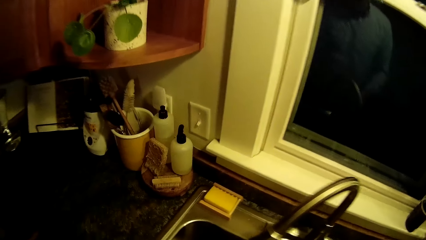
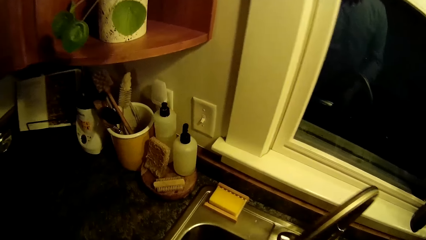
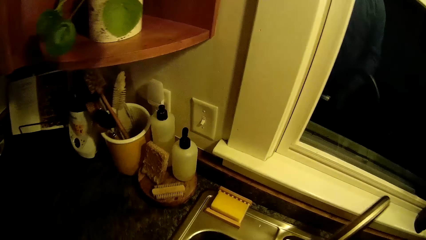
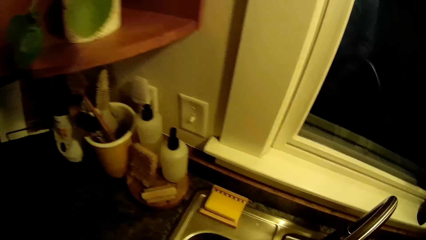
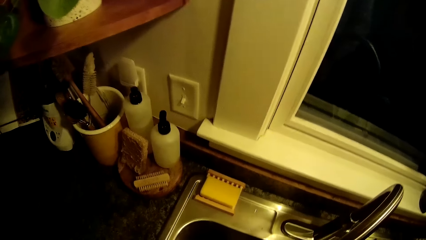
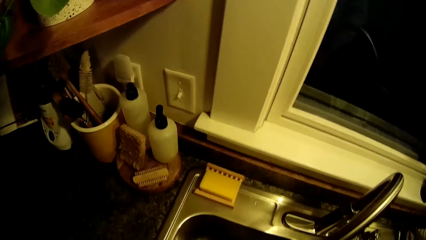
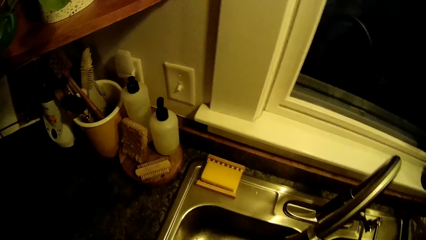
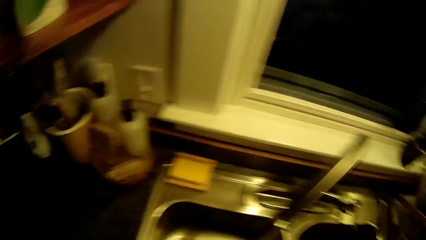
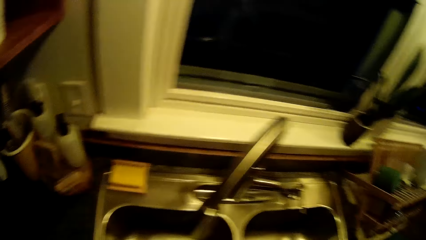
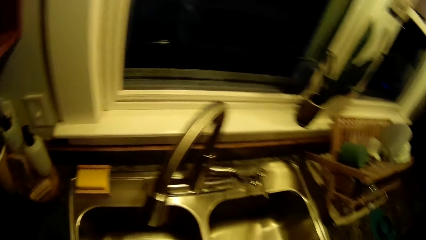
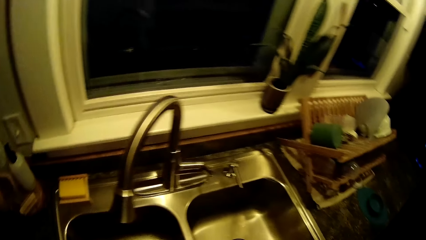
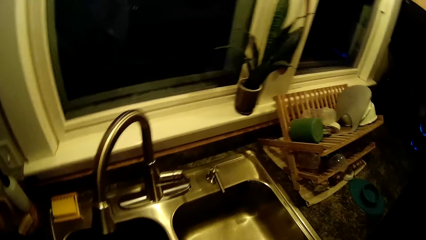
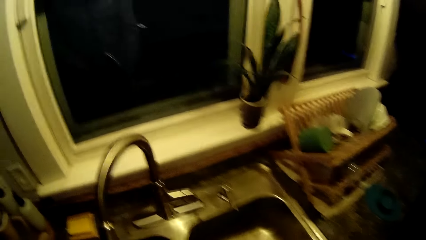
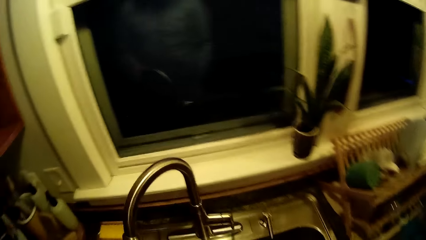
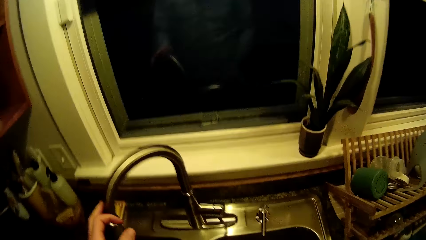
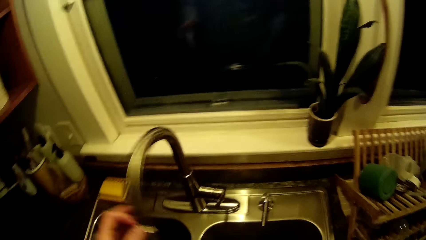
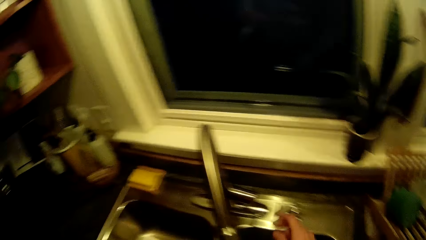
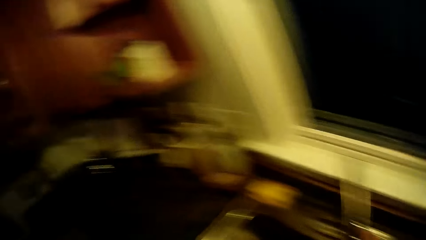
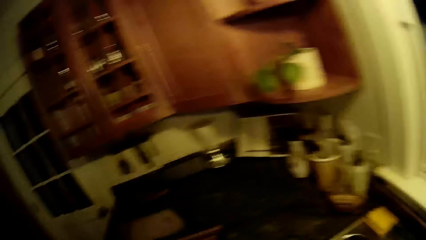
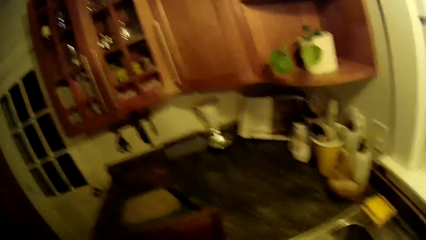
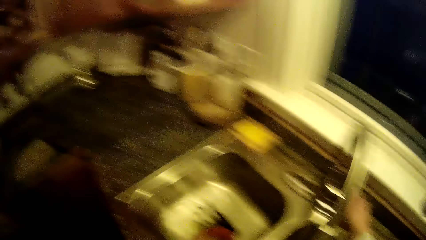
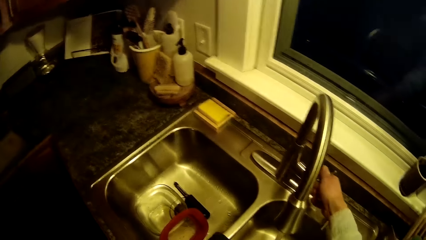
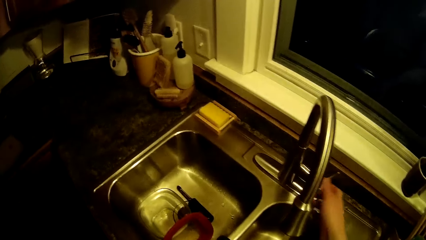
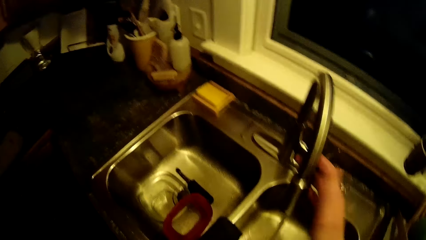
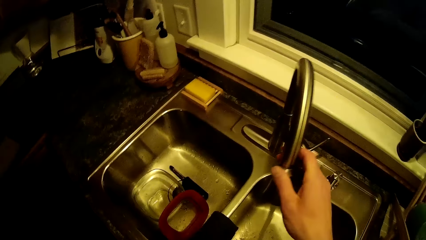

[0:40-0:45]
The camera wearer looks at the sink. He moves a tap faucet on the kitchen sink with his left hand. He puts on the tap on the kitchen sink with his right hand.

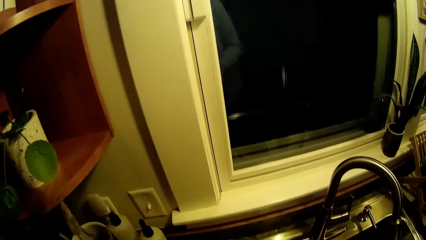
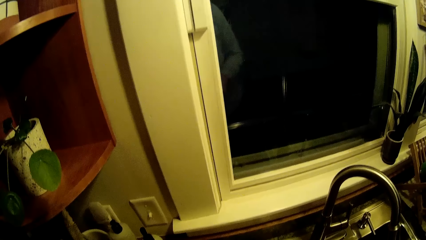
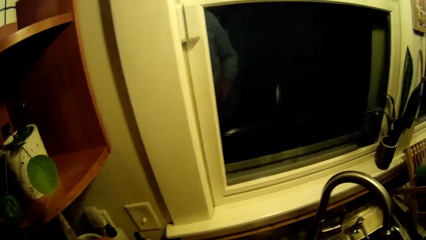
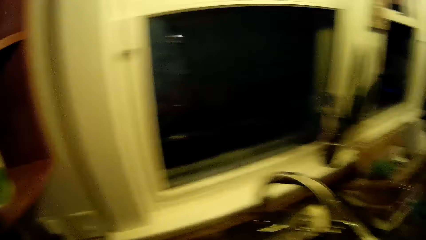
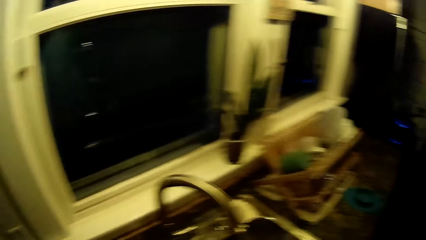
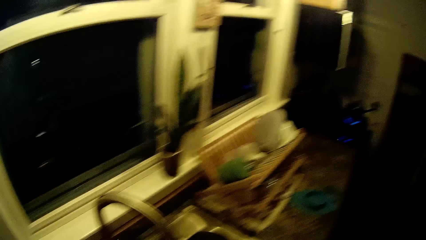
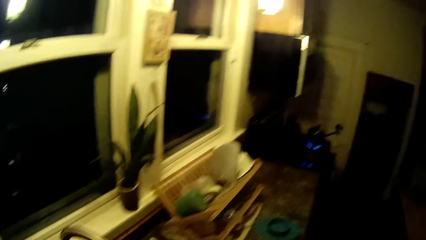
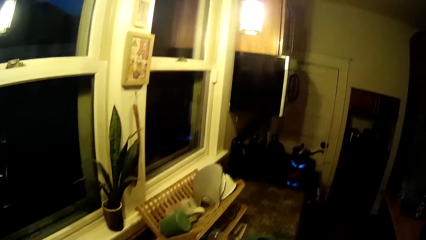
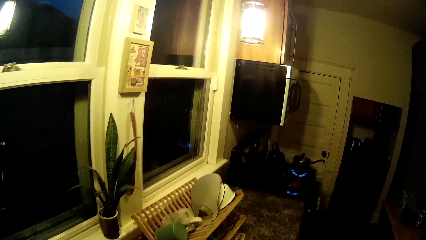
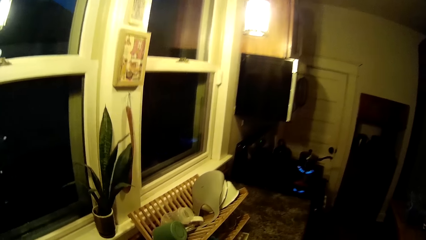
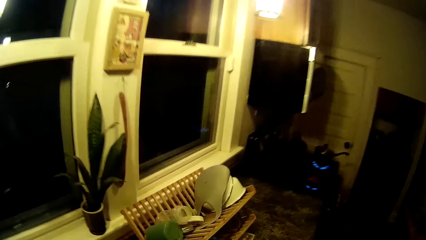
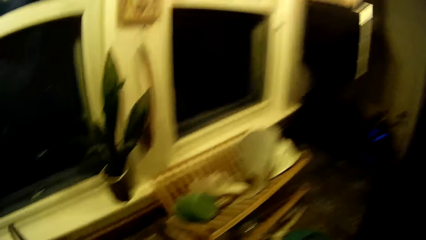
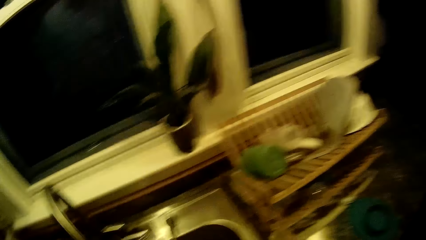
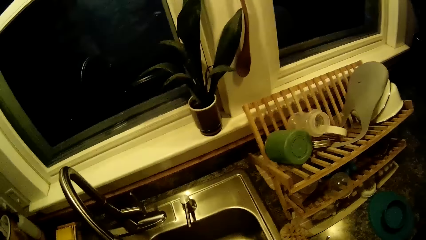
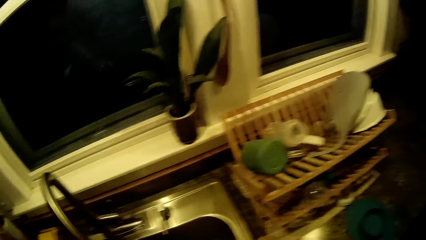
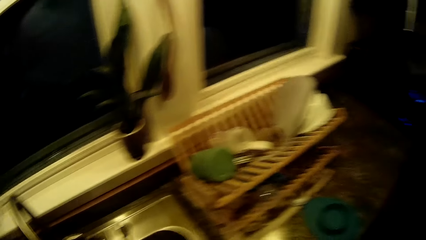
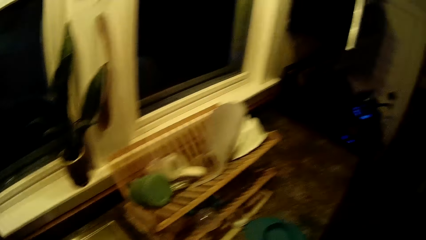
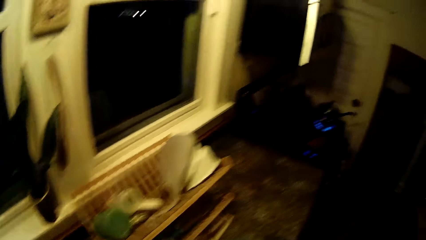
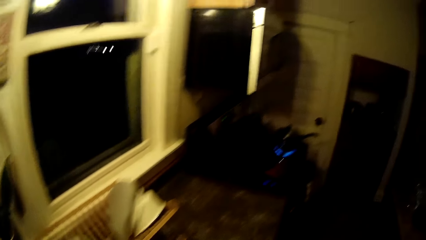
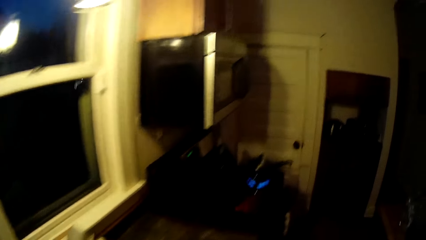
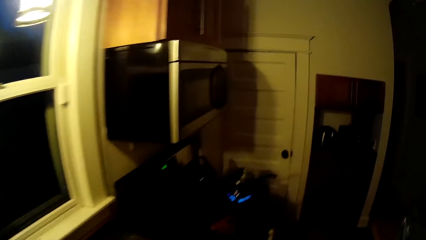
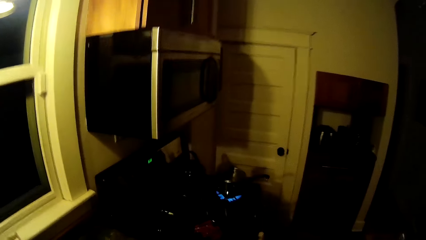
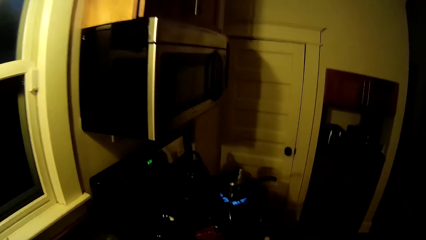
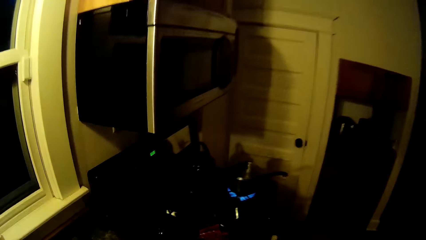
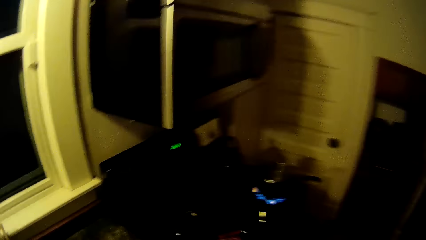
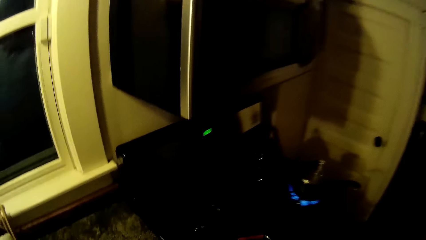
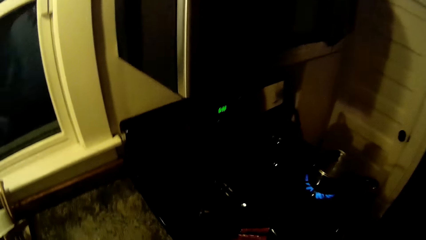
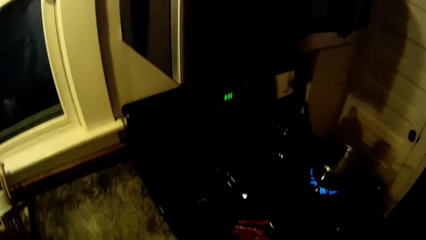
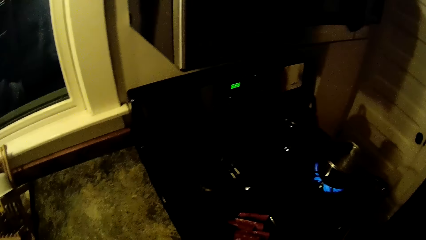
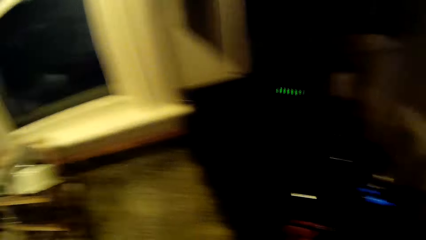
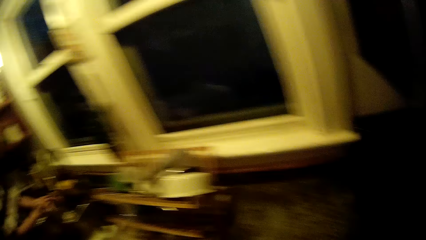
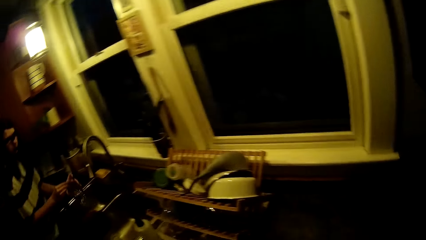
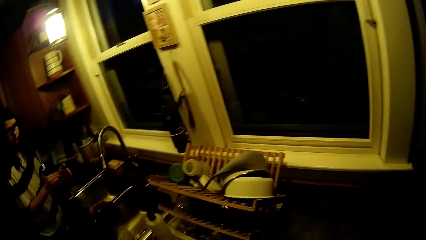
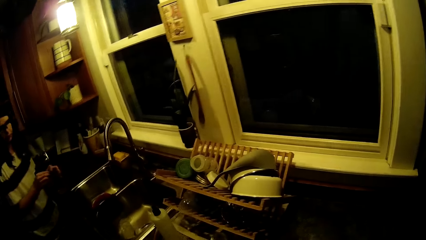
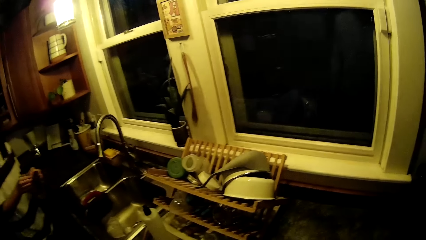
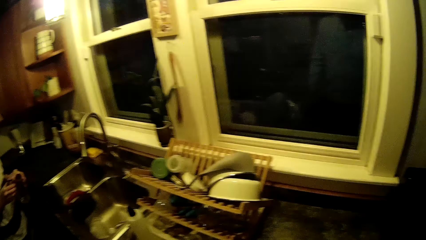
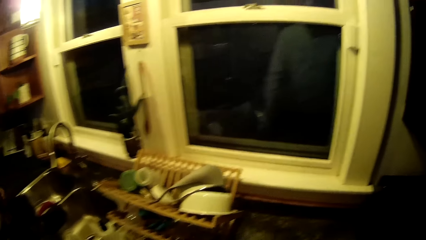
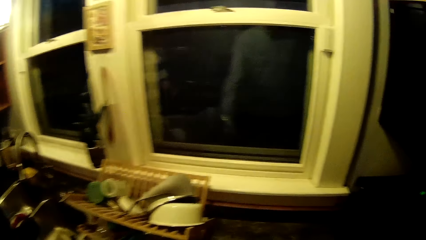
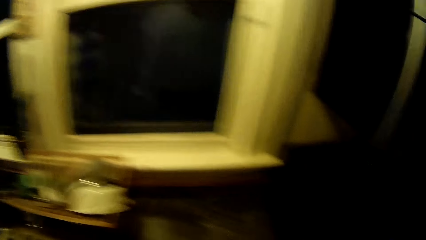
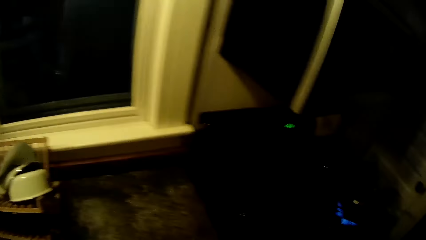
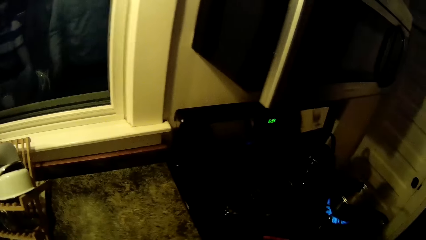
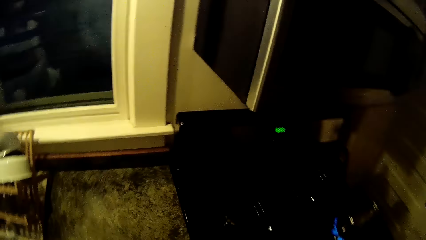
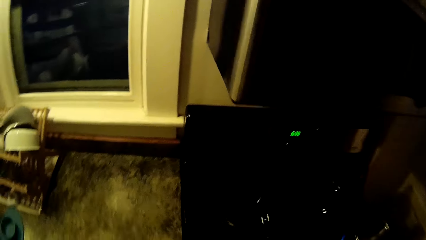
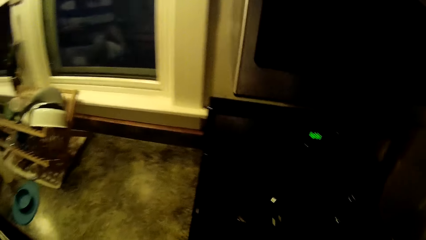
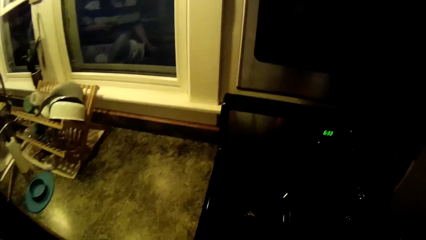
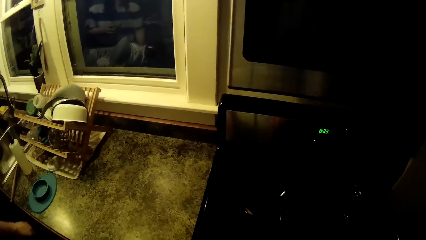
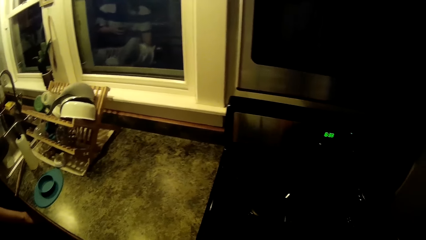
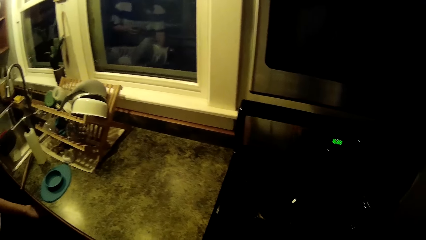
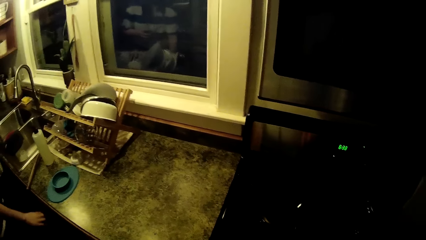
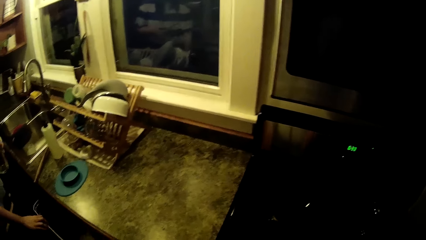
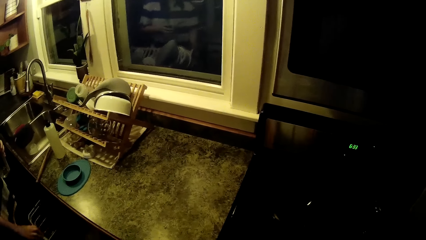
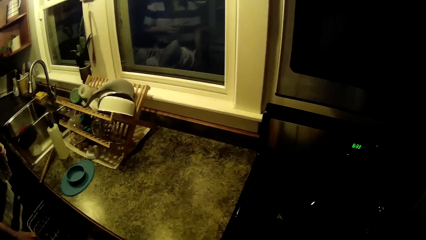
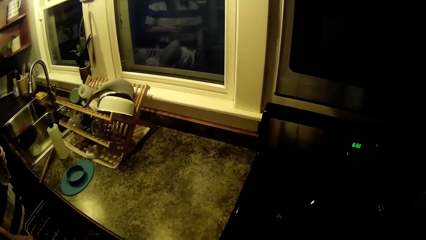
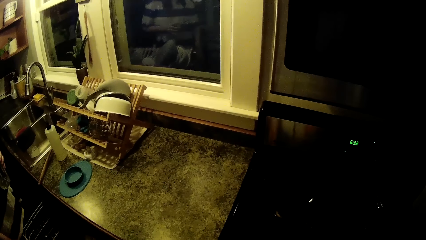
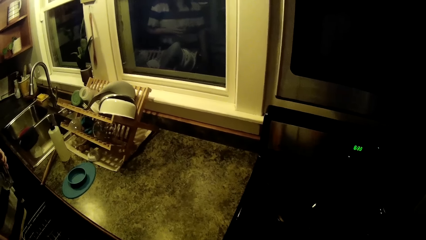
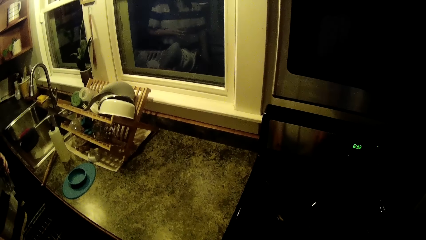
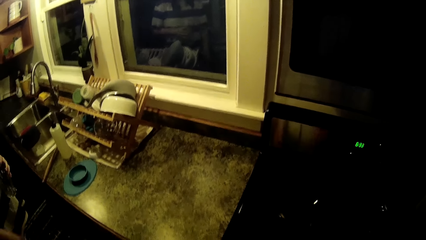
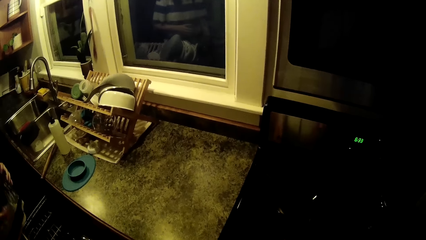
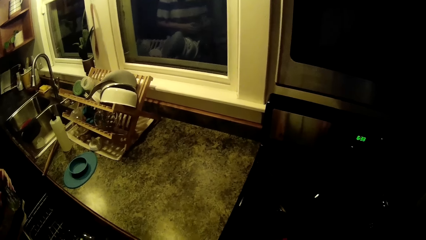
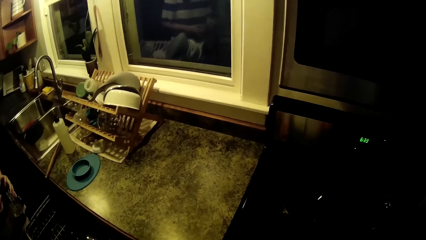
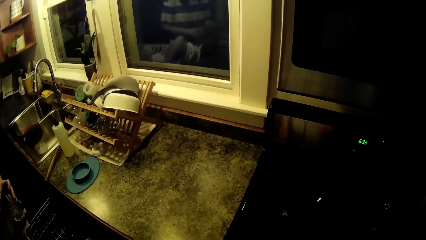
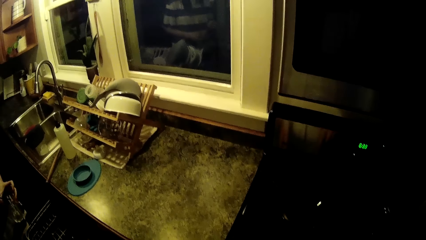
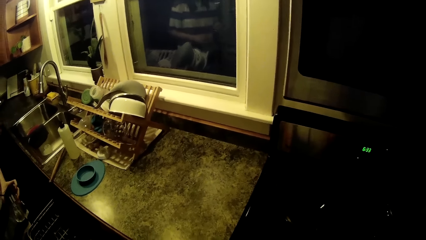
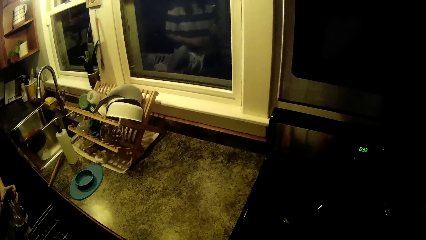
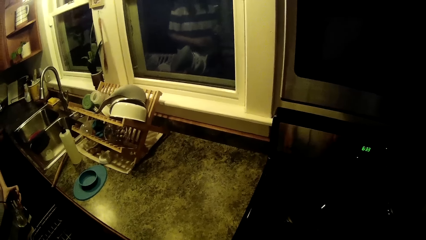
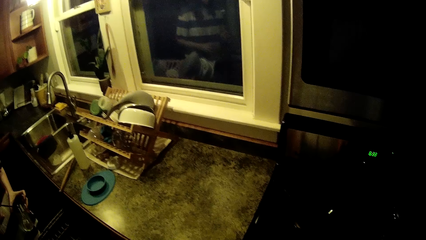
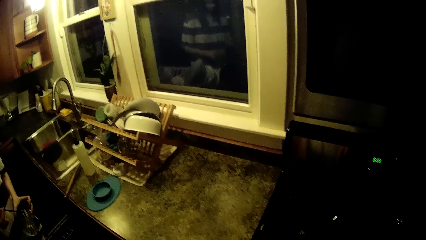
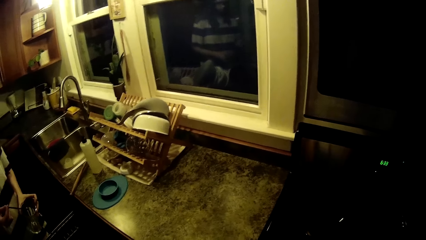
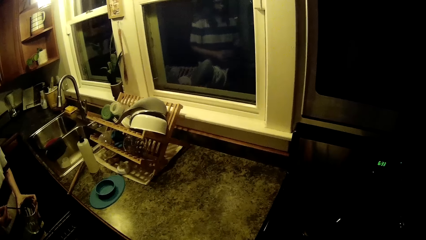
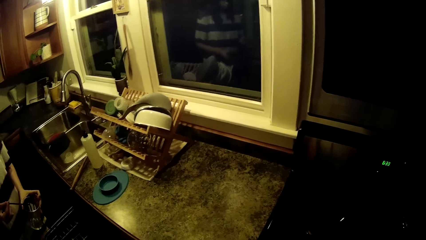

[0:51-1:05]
The camera wearer looks around and walks around. The woman picks a glass cup from the kitchen sink with her left hand and holds a straw in the glass cup with her right hand. The camera wearer looks around. The woman interacts with the camera wearer. The woman pulls a rack from a dishwasher with her right hand. The woman removes the straw from the glass cup with her right hand. The camera wearer talks.
